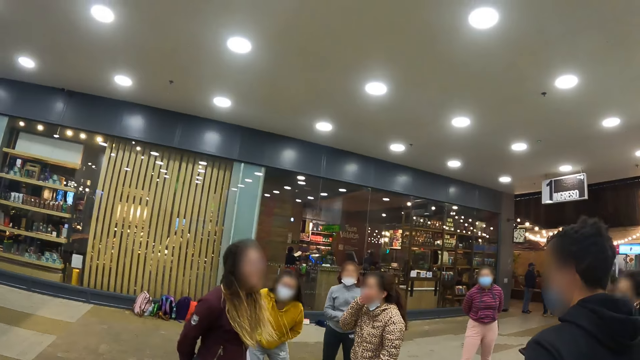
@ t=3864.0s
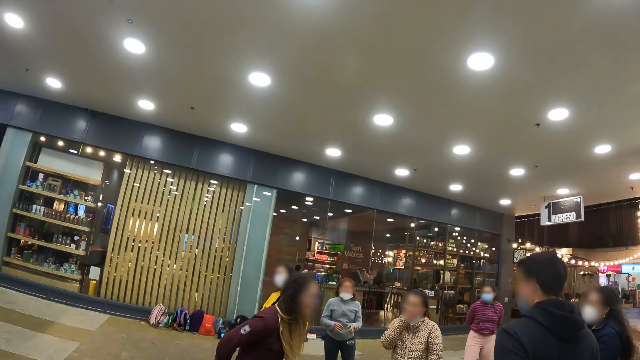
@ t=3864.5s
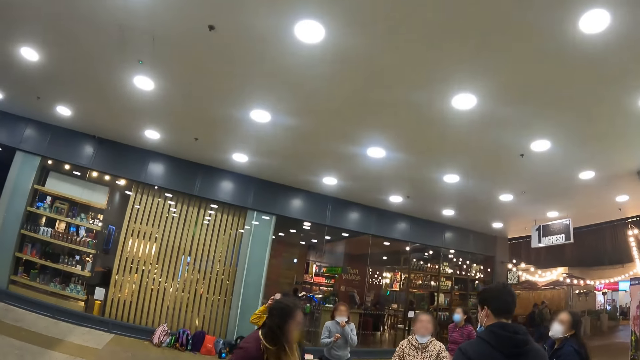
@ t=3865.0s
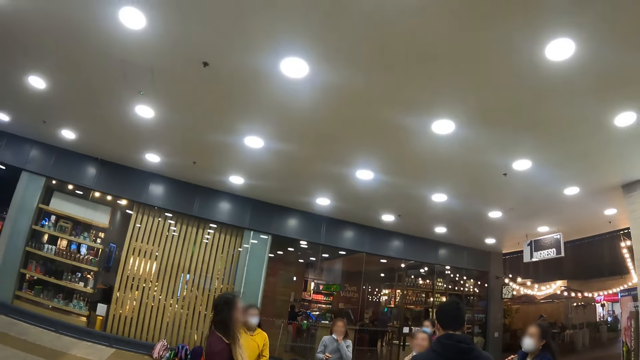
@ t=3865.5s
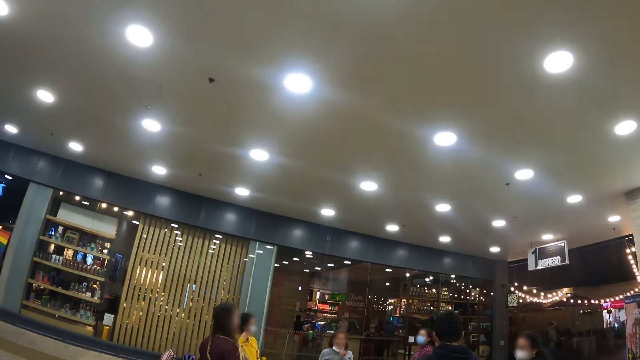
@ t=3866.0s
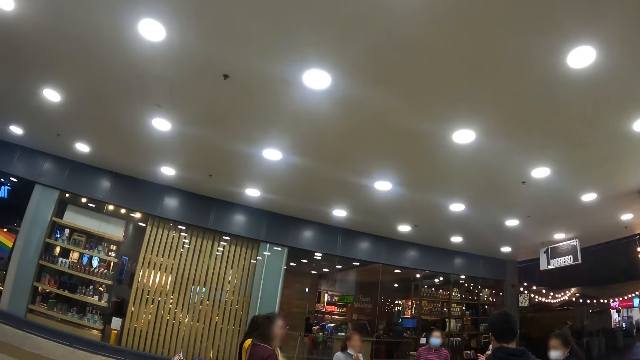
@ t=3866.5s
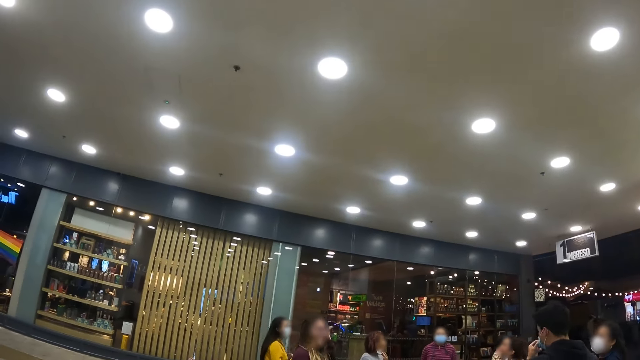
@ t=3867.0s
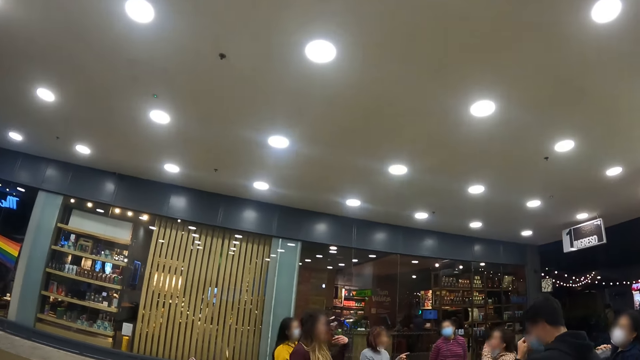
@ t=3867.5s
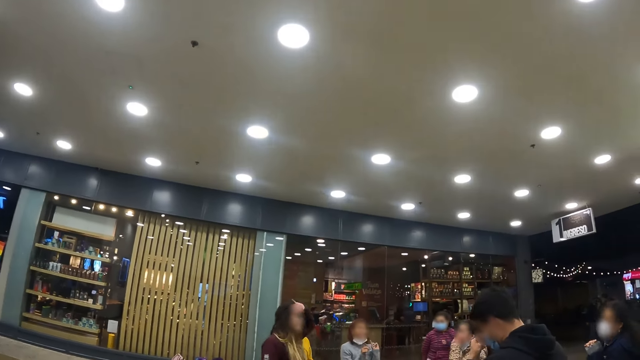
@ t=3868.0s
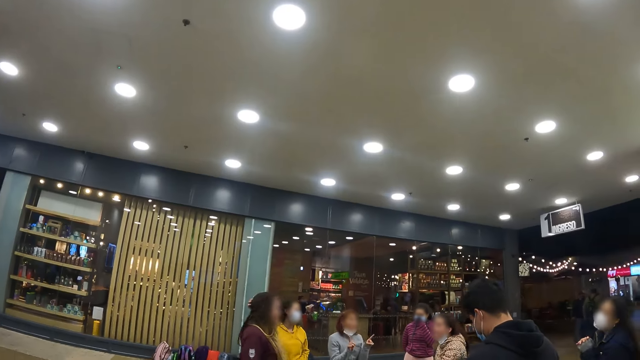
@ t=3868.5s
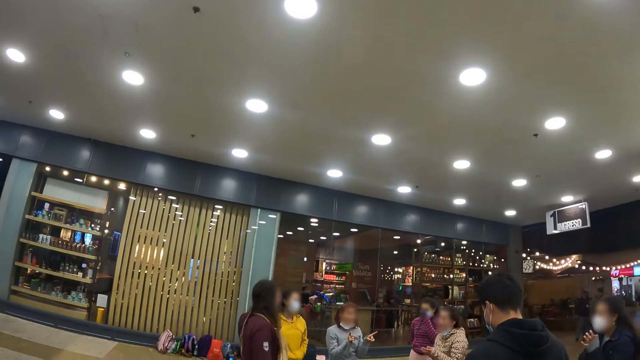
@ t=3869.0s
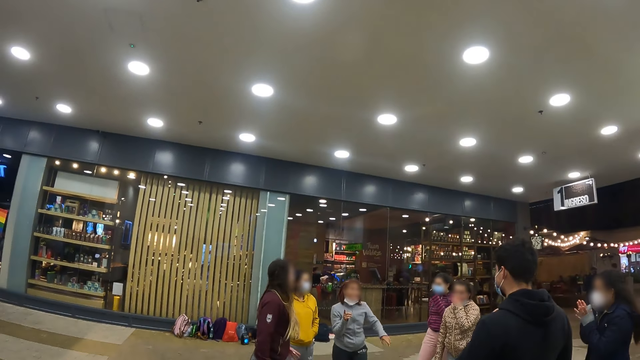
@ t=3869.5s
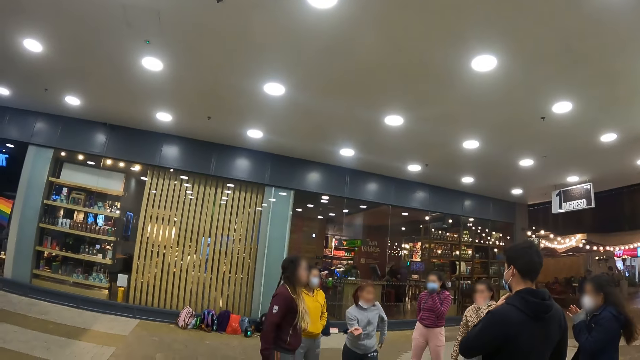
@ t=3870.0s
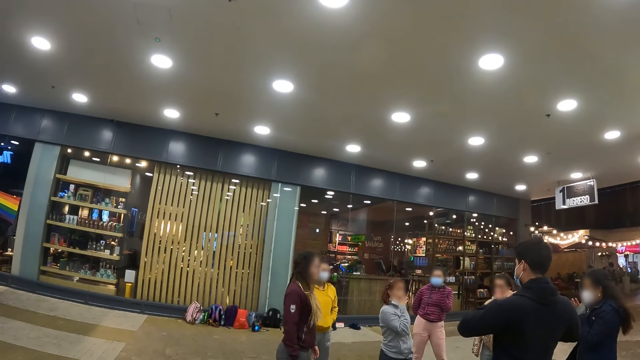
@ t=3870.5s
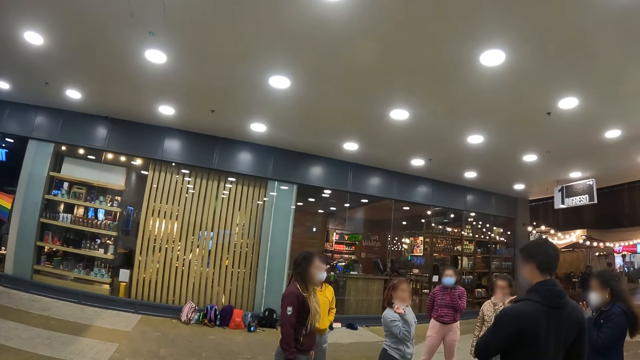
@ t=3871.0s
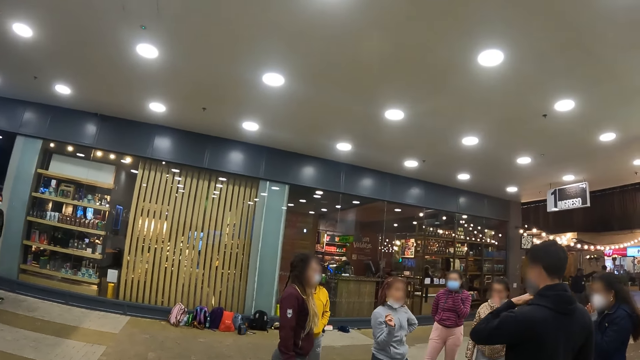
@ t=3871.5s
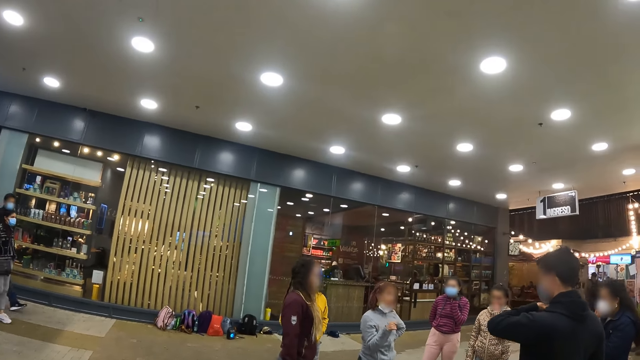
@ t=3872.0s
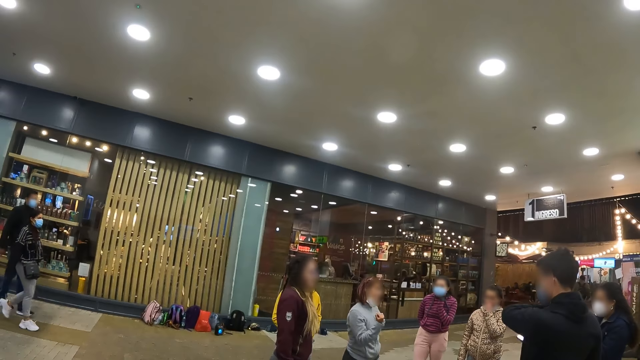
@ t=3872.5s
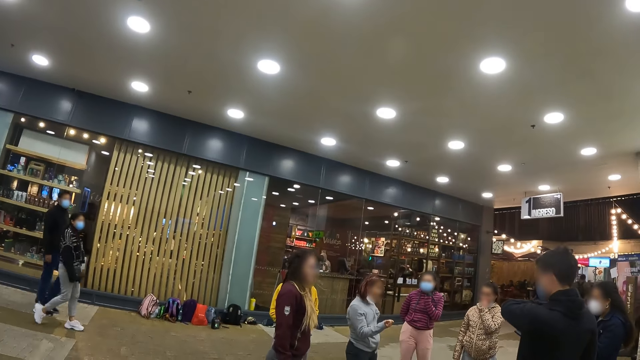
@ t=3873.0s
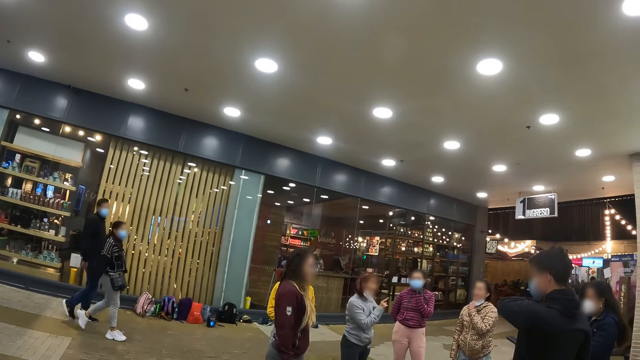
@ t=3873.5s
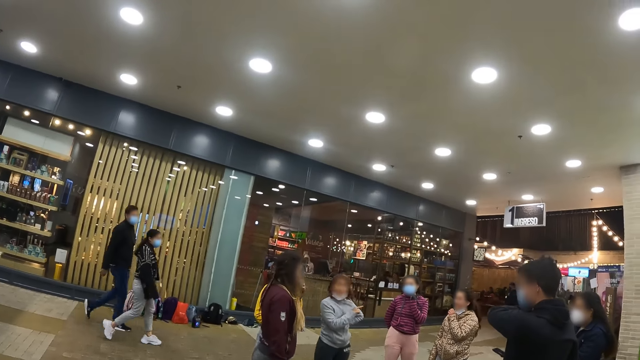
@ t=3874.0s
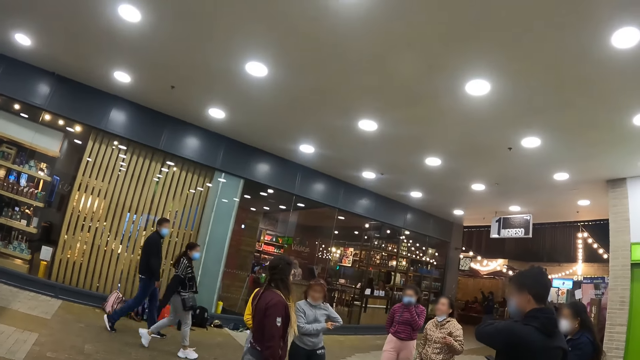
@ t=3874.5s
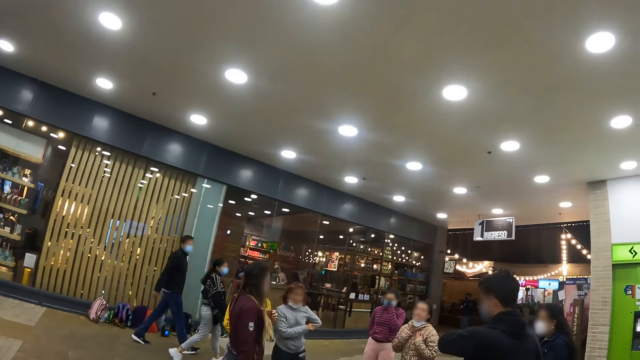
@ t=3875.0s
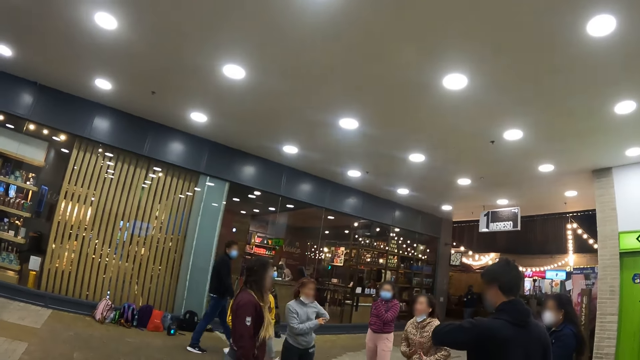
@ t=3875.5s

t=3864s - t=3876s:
The camera wearer walks around the restaurant. They look at men.

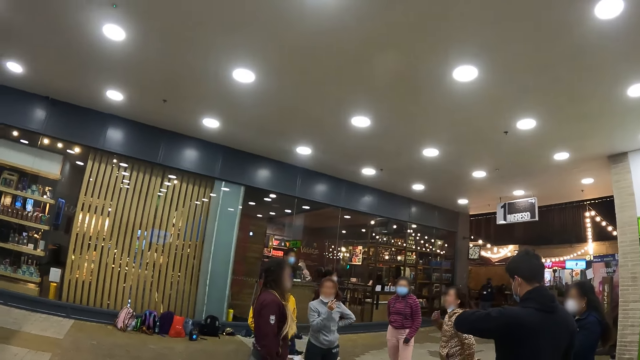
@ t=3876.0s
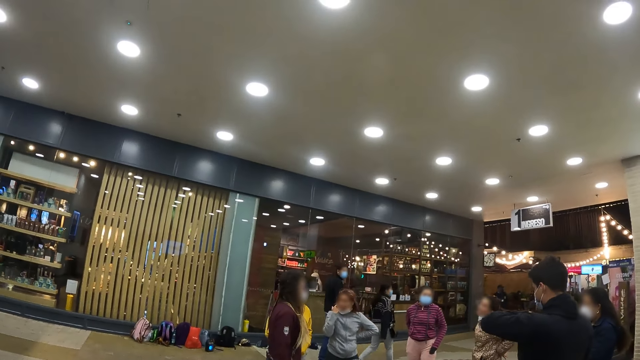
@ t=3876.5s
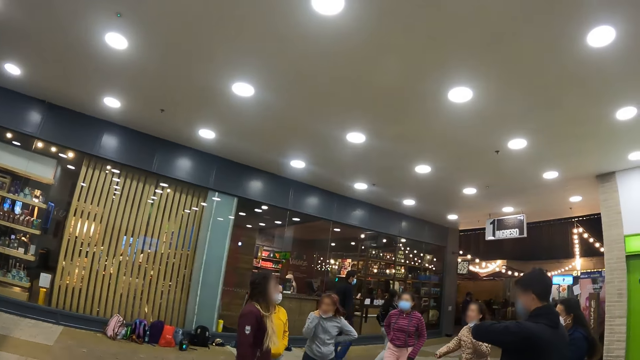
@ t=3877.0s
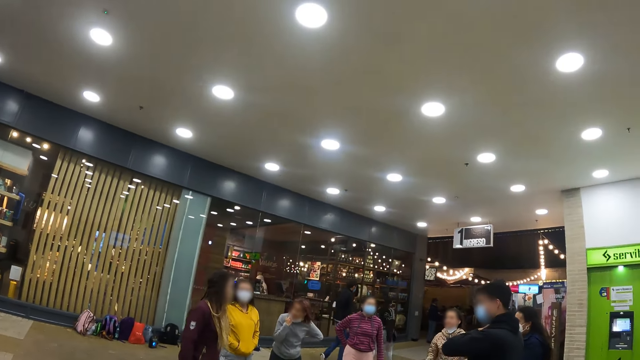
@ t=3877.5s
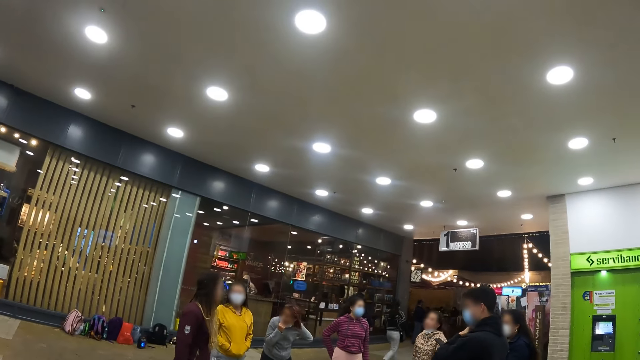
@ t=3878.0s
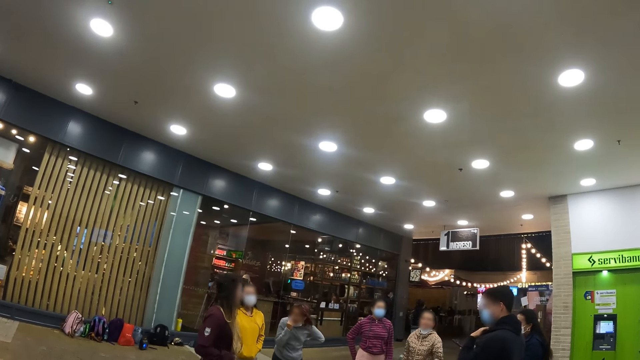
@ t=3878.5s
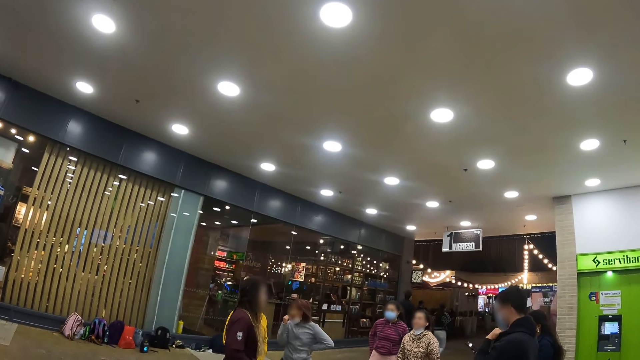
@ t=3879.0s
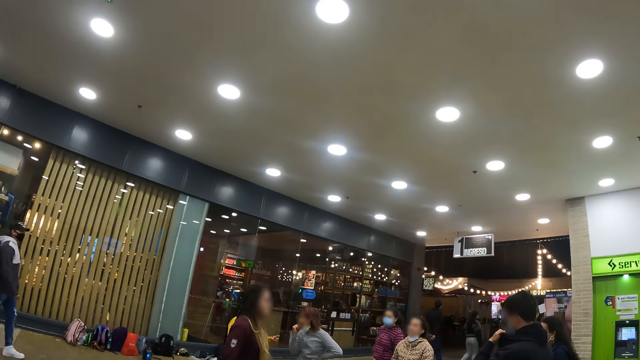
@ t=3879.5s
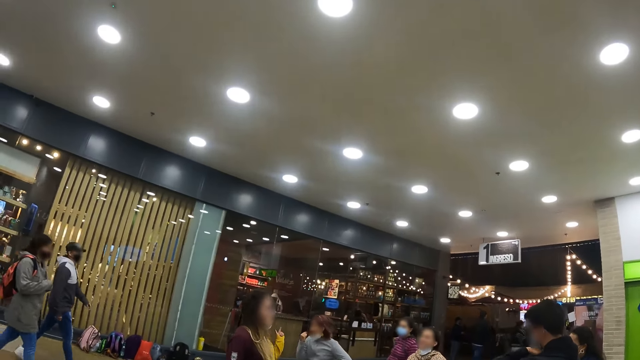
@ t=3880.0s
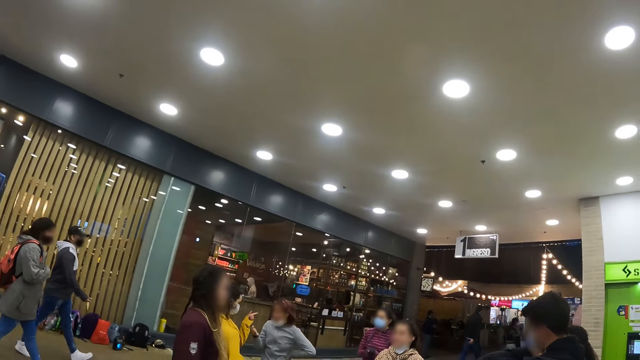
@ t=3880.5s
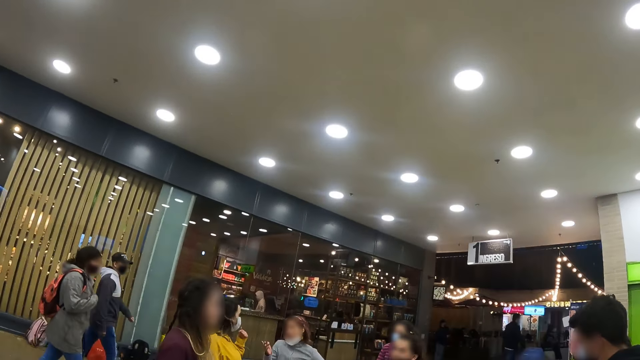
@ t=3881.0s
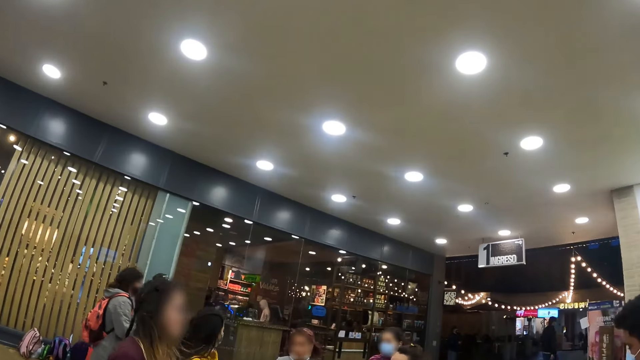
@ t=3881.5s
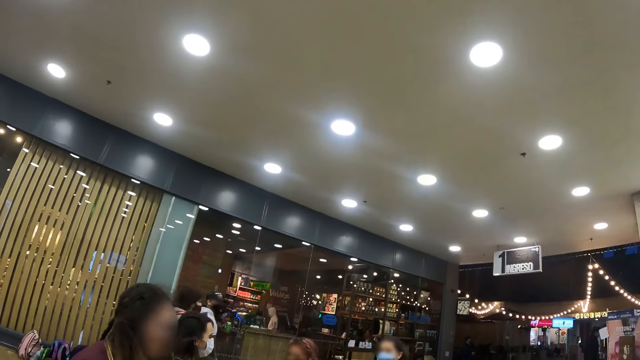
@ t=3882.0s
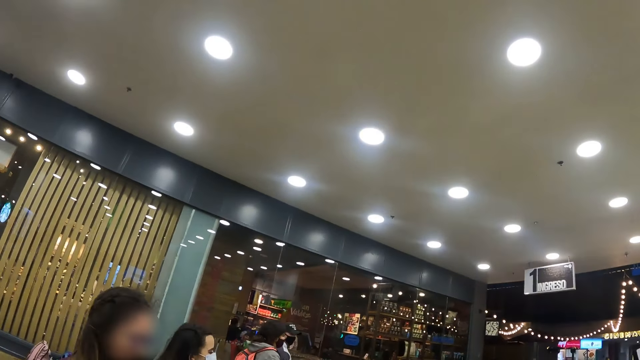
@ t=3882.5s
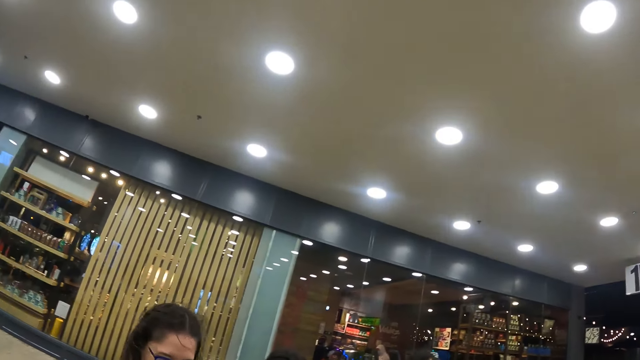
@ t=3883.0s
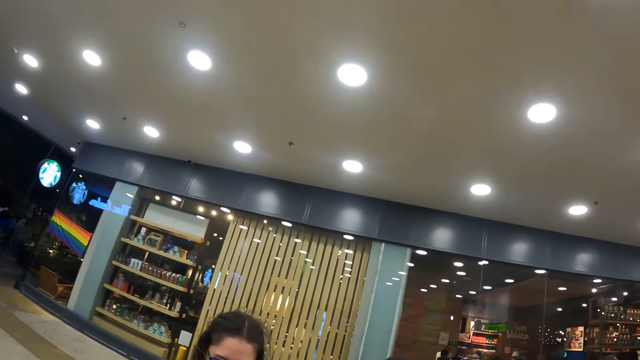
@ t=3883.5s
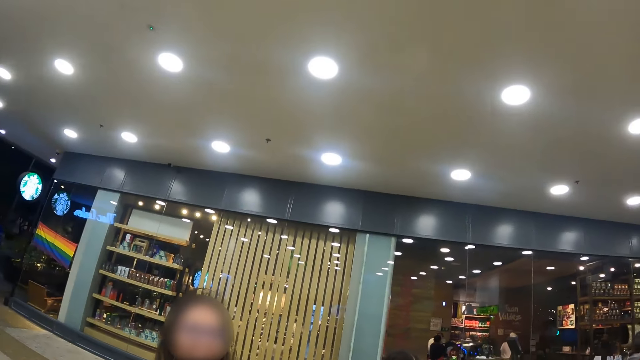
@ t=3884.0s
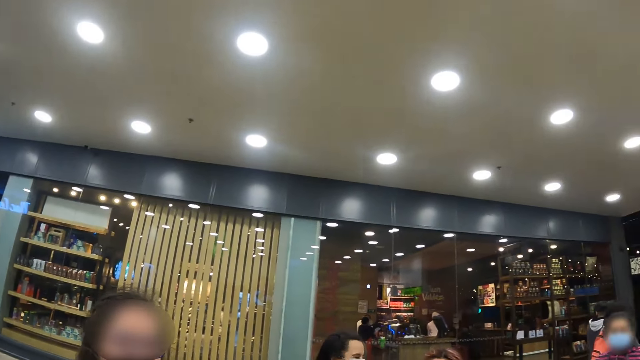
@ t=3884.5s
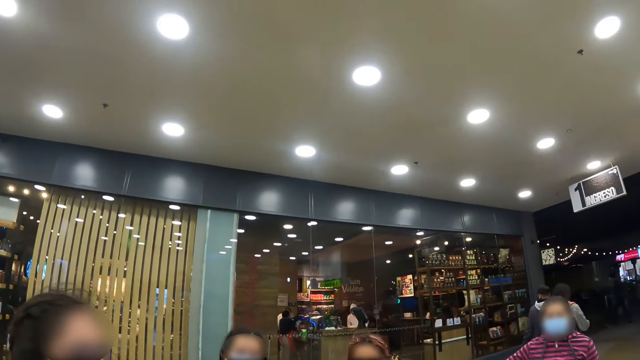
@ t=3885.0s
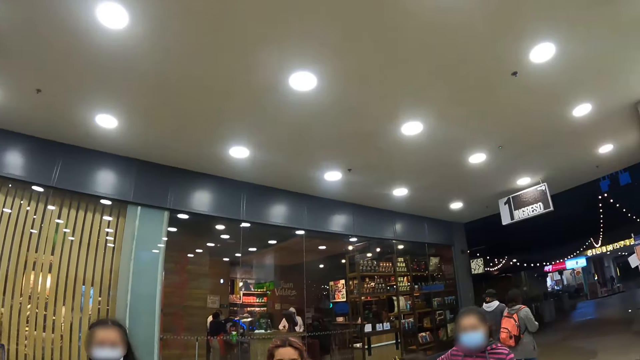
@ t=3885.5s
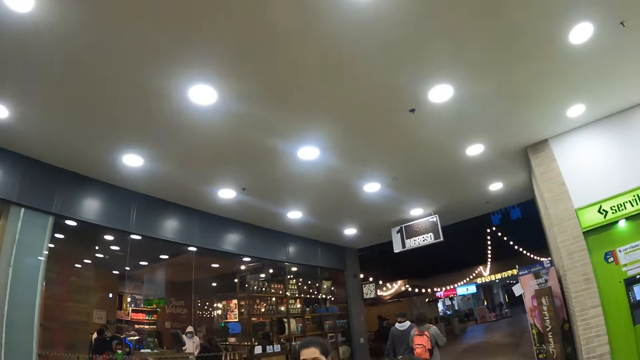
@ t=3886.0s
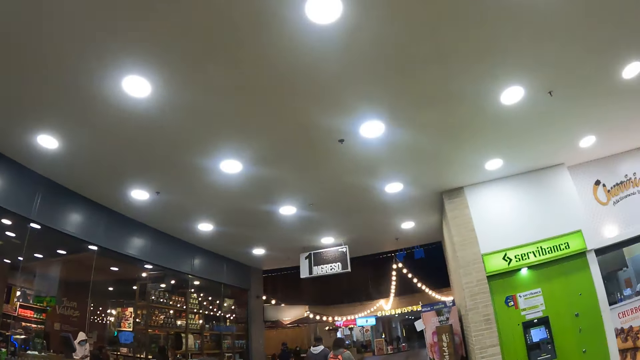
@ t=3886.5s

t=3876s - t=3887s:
The camera wearer looks at a woman.
